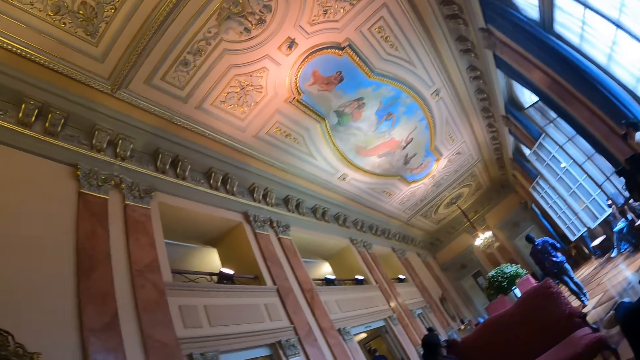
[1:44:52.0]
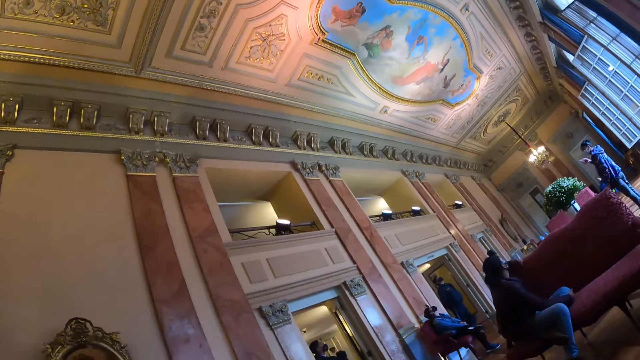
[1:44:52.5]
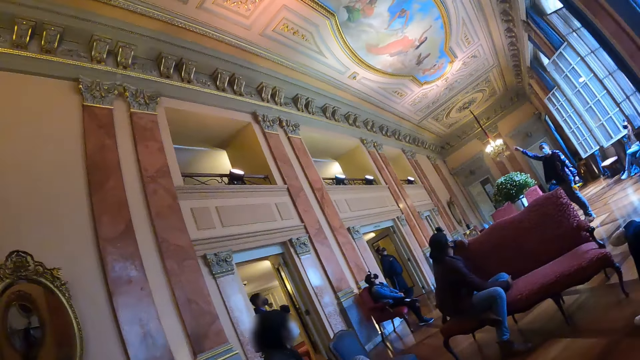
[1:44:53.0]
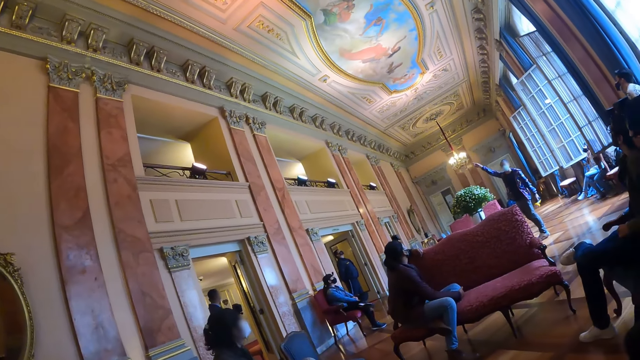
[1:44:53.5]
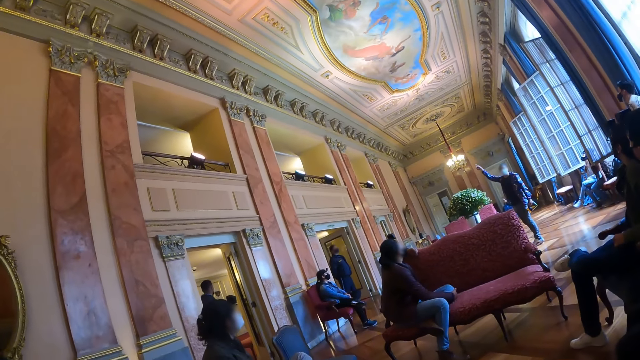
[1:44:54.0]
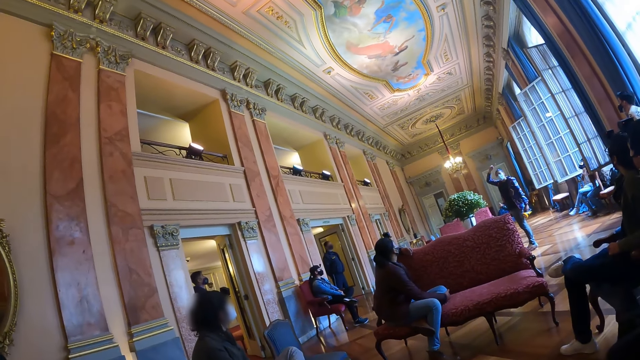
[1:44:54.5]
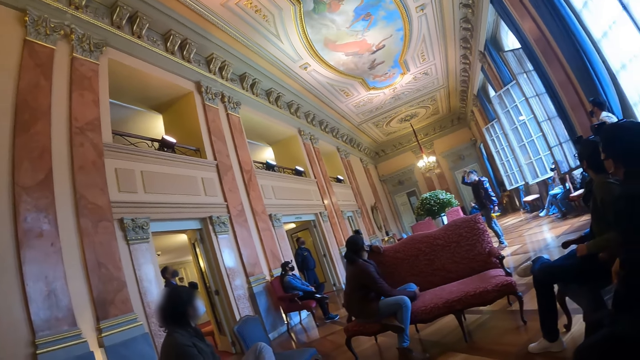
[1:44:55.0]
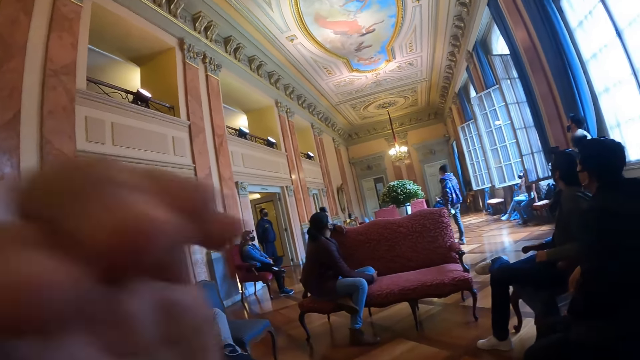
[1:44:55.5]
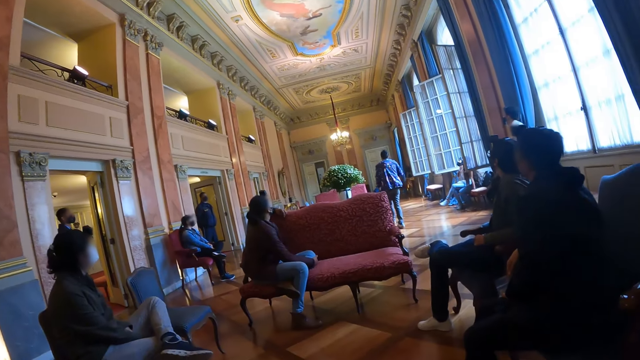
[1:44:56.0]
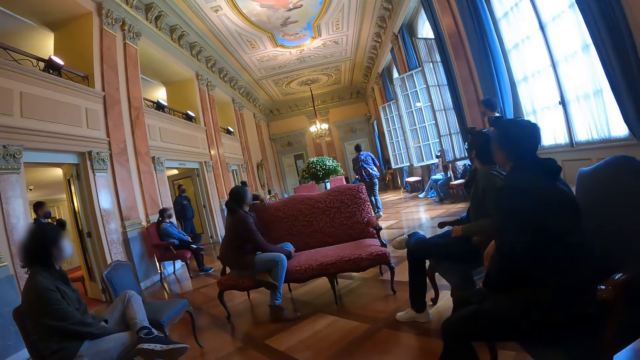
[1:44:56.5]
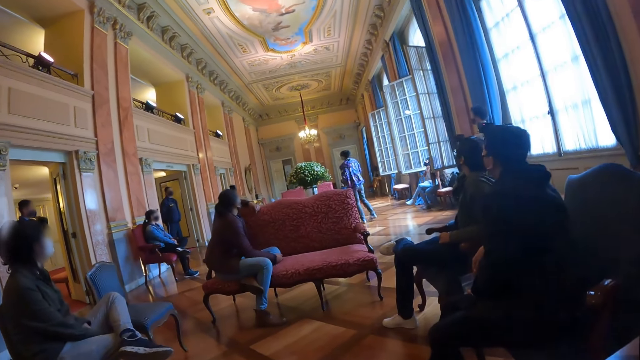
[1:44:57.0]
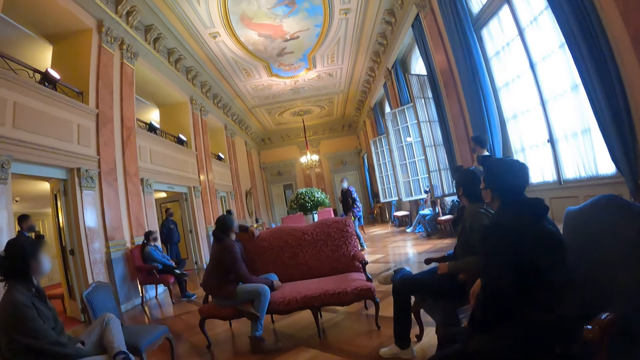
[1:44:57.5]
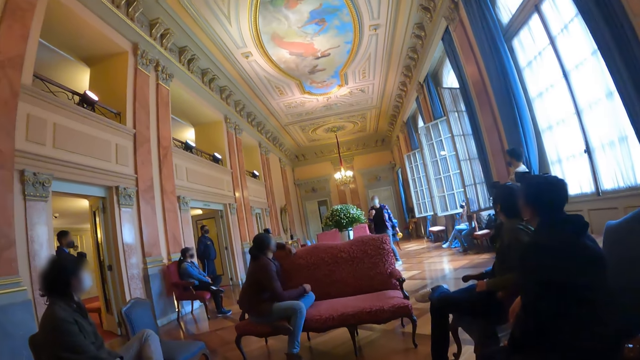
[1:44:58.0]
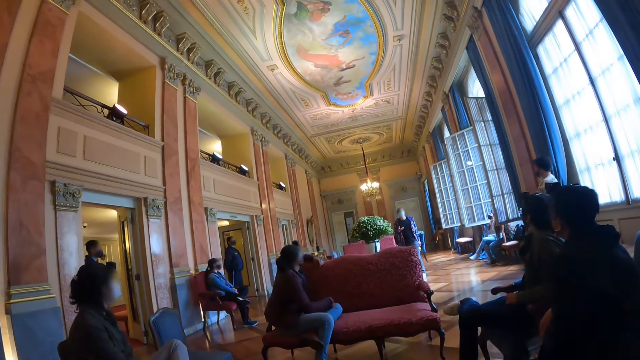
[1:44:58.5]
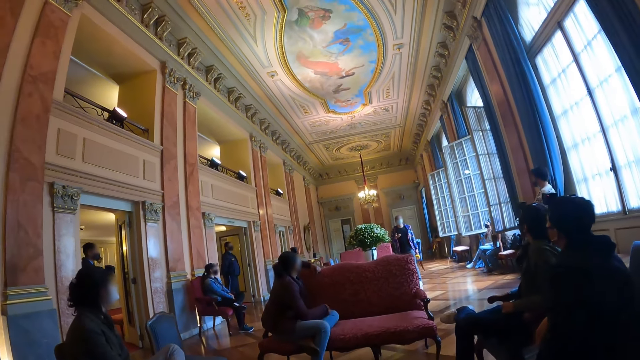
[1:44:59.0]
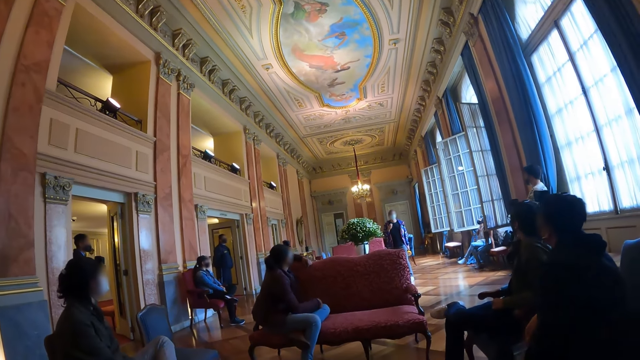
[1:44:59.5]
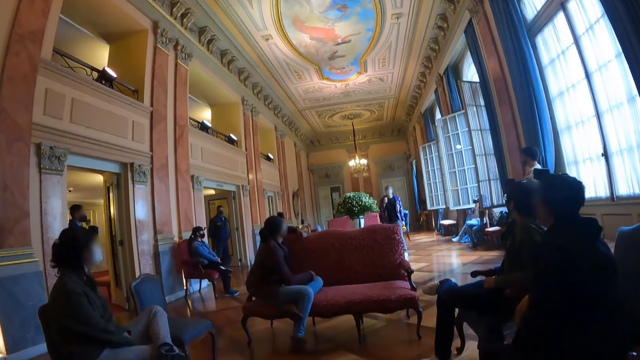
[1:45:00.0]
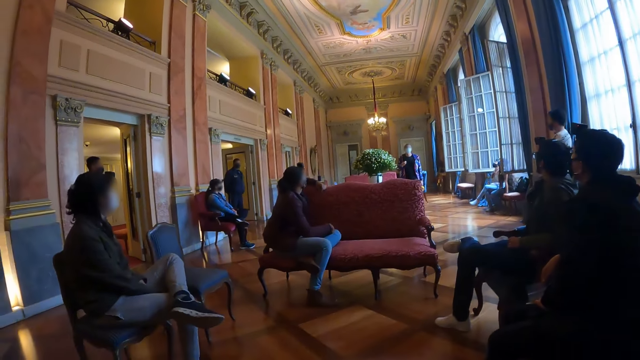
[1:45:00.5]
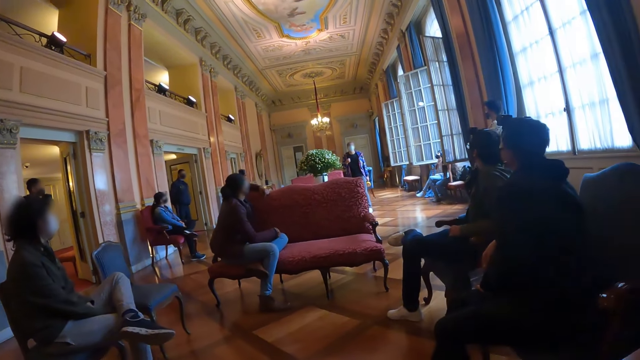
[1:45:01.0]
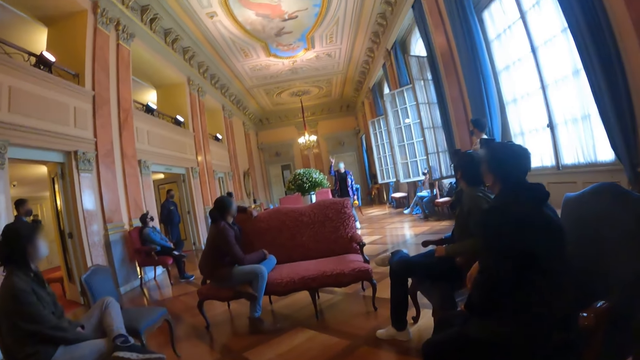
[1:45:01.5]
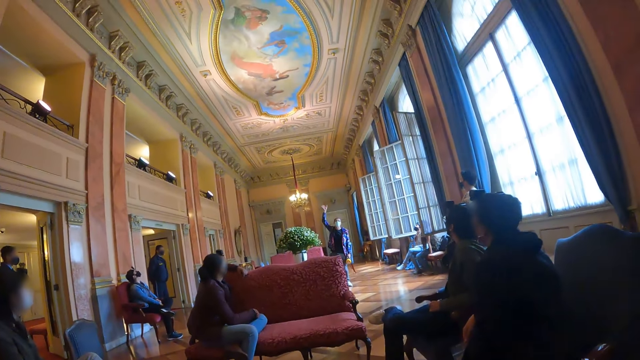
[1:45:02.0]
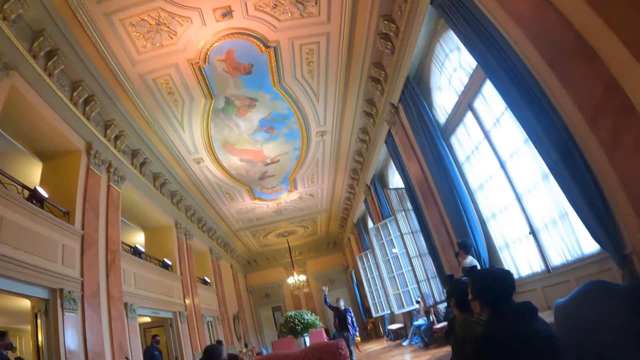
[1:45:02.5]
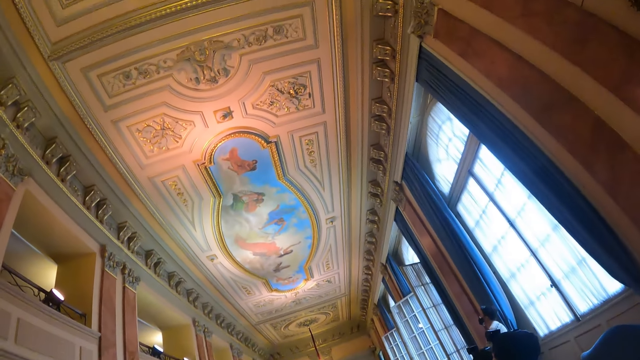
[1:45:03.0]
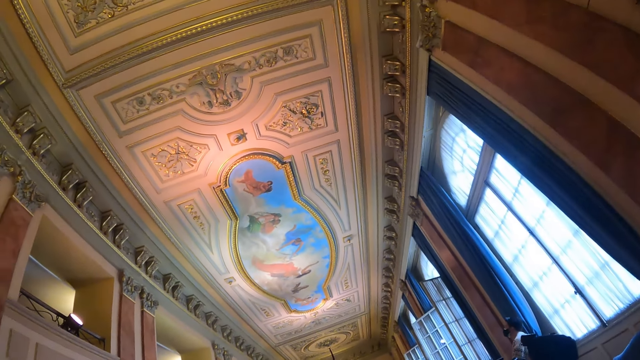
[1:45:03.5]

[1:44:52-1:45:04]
A woman lifts up her right hand. The camera wearer raises a hand. The woman interacts with people in a room.

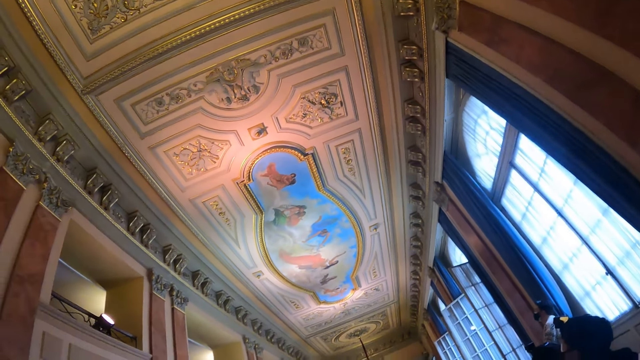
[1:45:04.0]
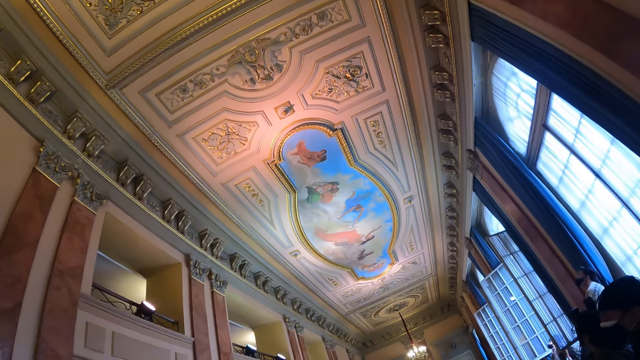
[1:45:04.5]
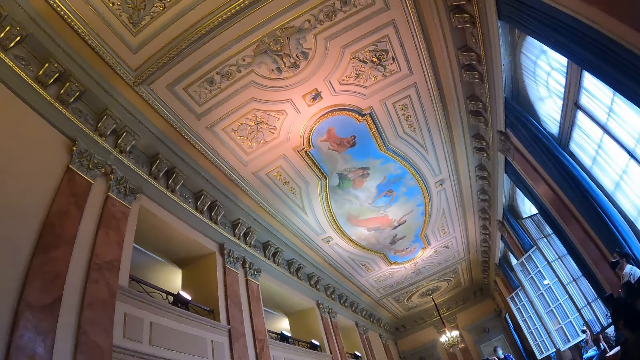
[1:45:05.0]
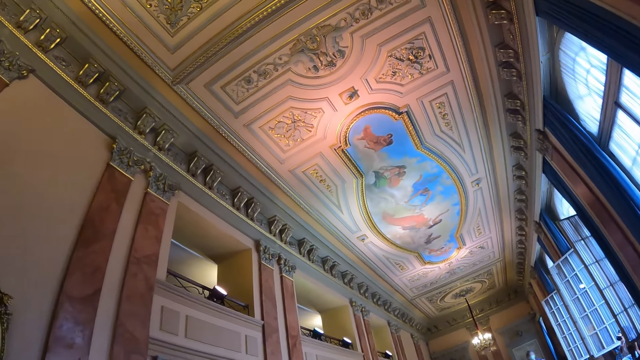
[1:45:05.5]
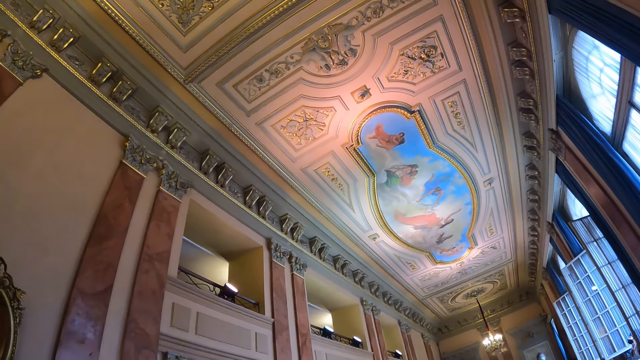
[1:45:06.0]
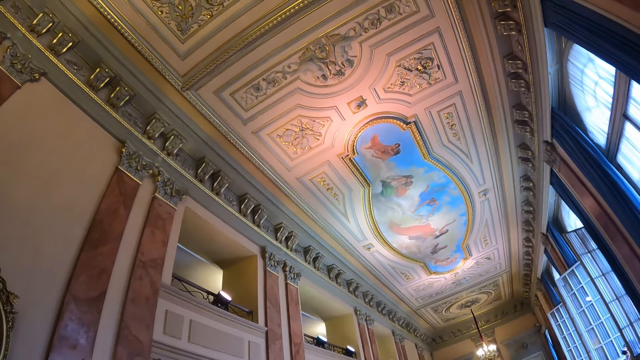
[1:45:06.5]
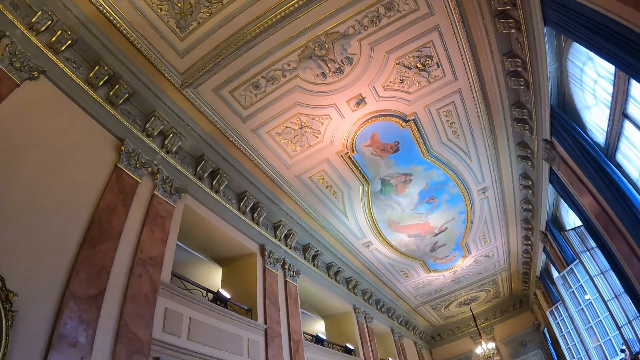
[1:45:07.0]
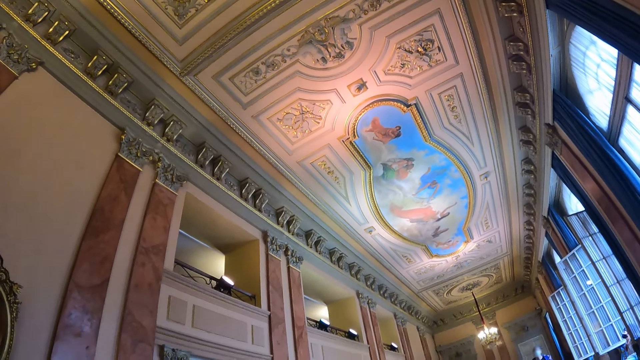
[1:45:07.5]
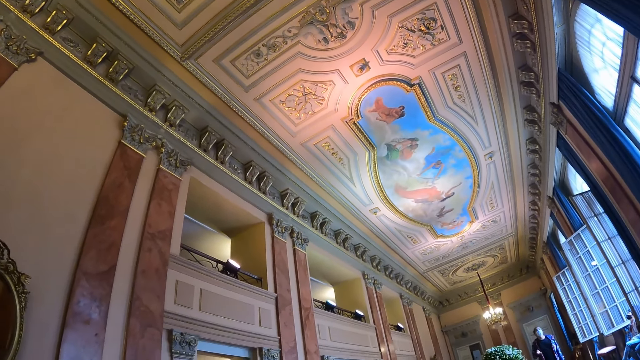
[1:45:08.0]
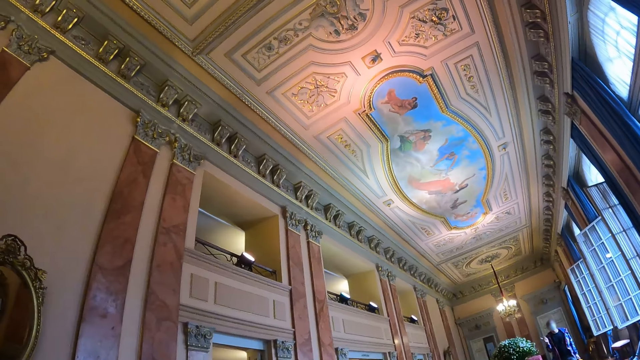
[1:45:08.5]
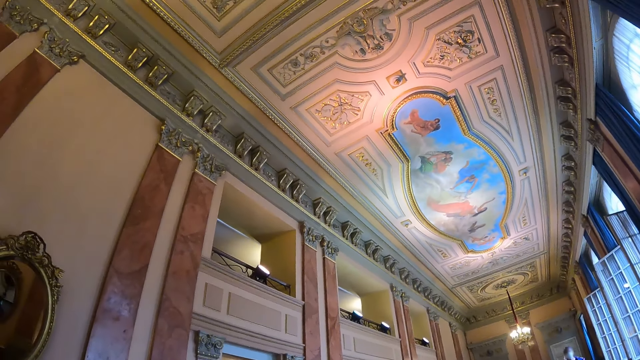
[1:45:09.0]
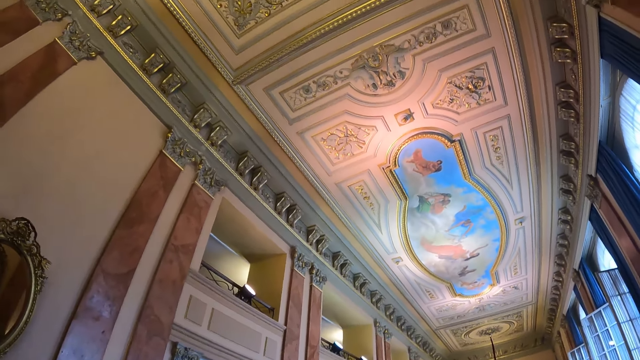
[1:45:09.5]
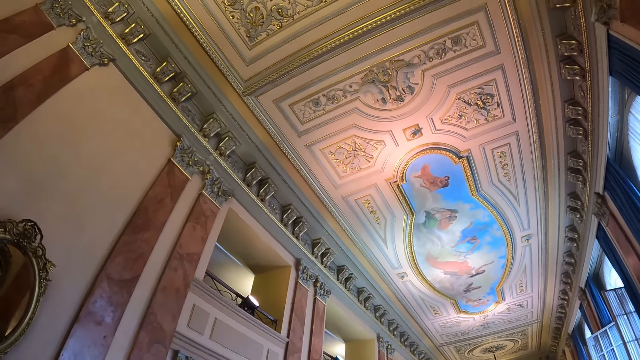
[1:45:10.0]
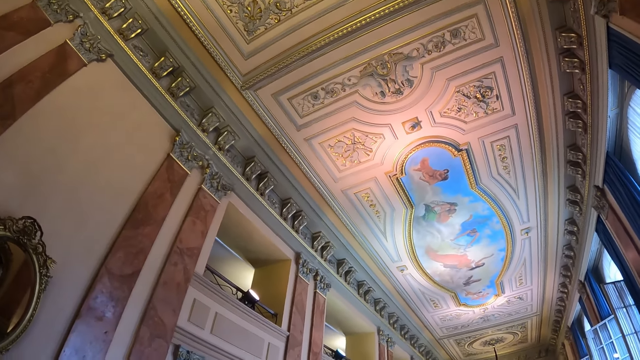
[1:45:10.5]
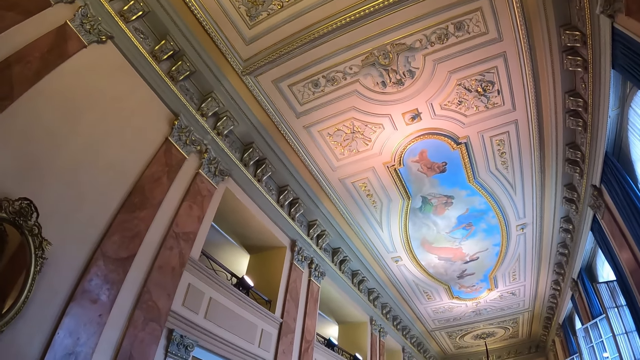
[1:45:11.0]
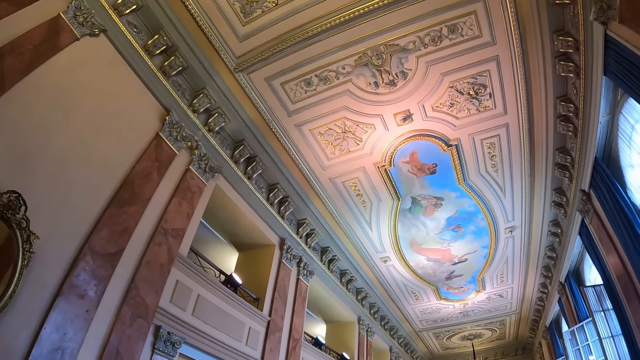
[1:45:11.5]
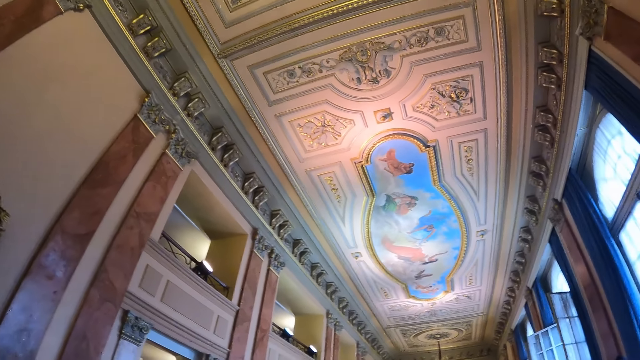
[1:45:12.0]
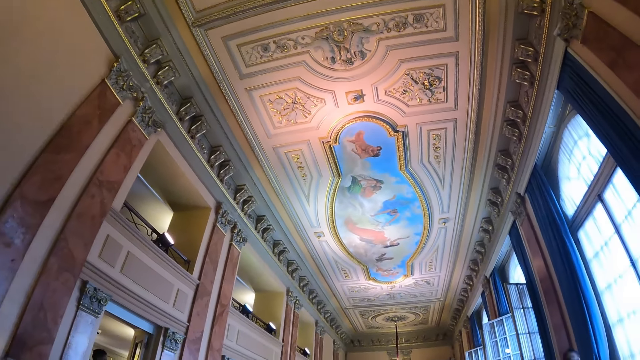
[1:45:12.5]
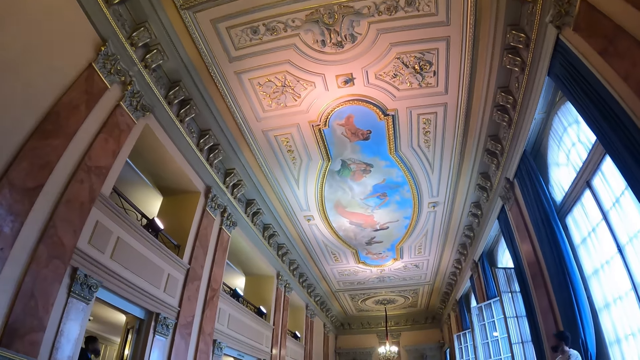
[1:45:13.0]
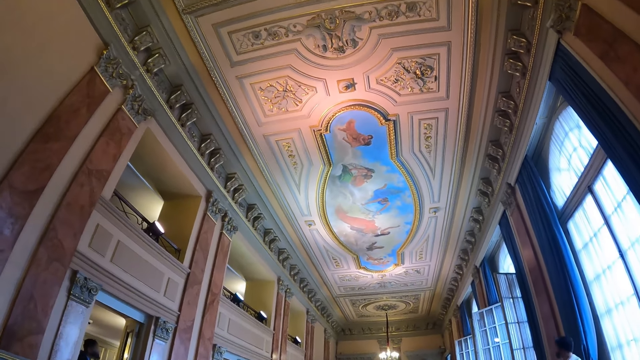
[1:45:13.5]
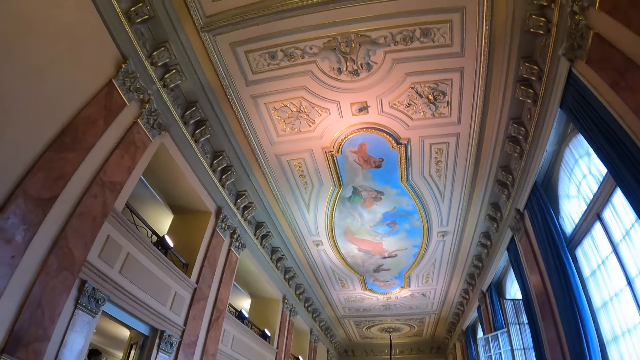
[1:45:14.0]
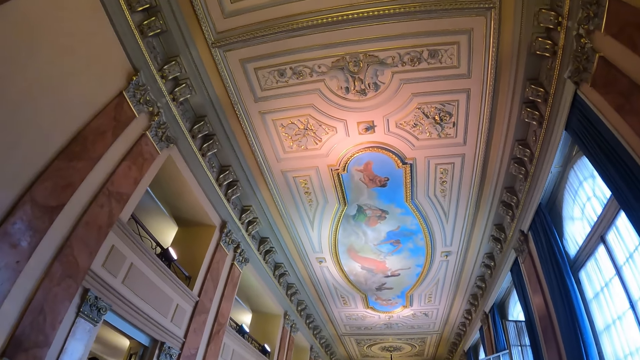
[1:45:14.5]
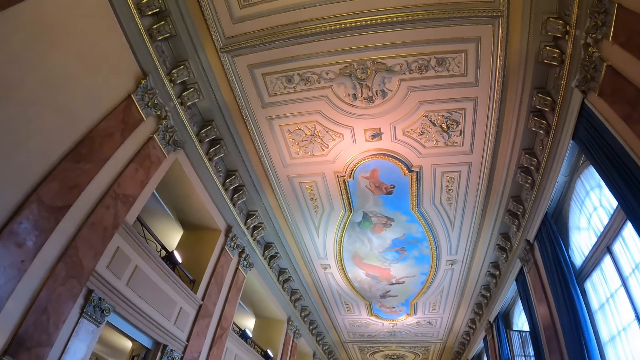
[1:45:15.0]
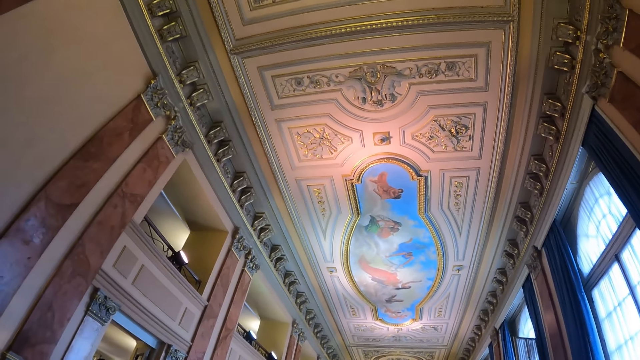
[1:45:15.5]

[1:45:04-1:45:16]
The camera wearer looks at the top of a room.
